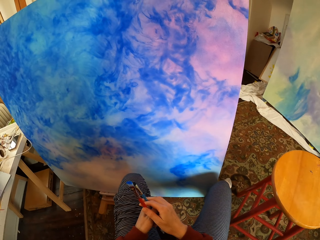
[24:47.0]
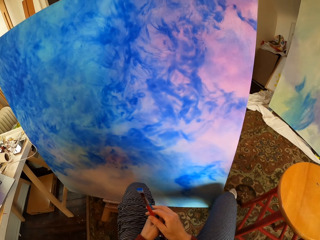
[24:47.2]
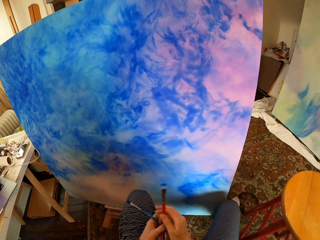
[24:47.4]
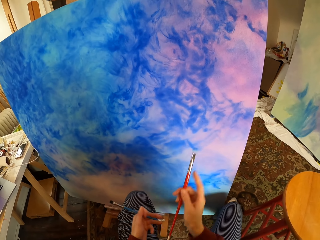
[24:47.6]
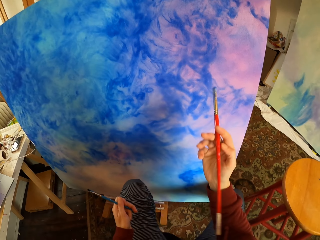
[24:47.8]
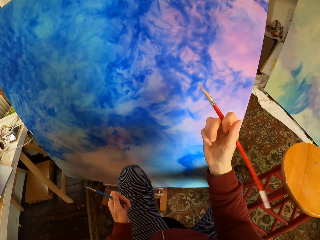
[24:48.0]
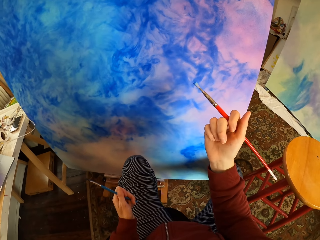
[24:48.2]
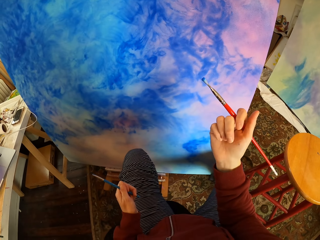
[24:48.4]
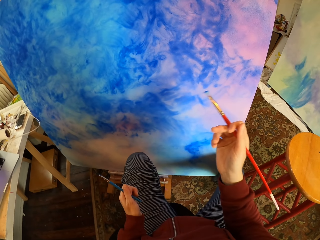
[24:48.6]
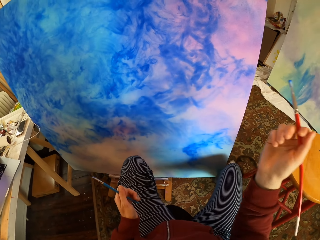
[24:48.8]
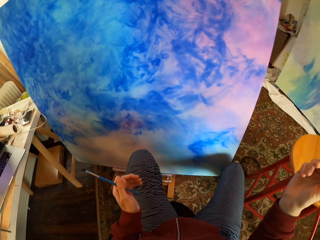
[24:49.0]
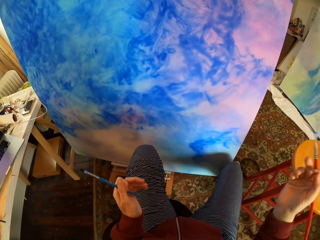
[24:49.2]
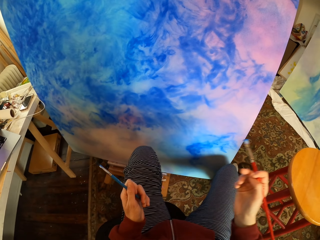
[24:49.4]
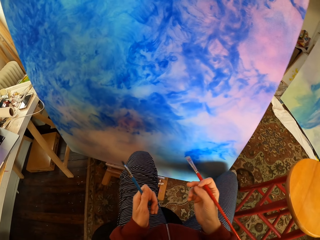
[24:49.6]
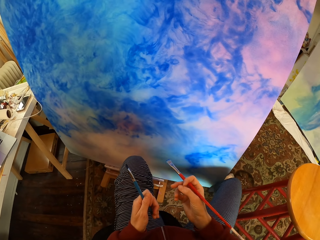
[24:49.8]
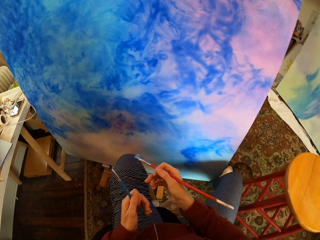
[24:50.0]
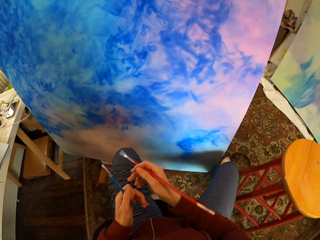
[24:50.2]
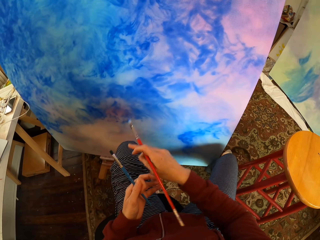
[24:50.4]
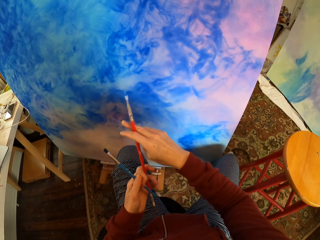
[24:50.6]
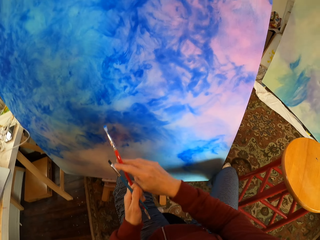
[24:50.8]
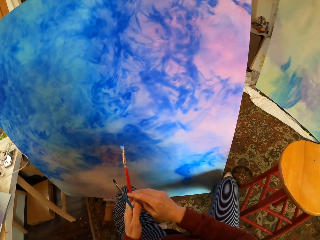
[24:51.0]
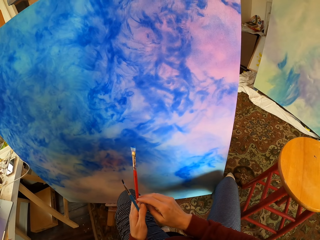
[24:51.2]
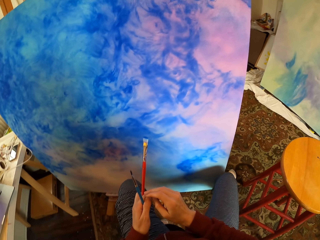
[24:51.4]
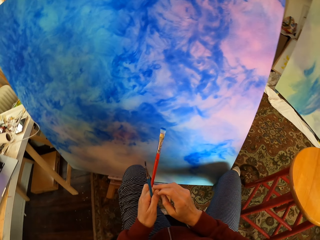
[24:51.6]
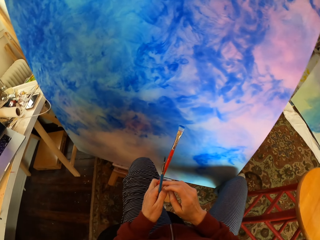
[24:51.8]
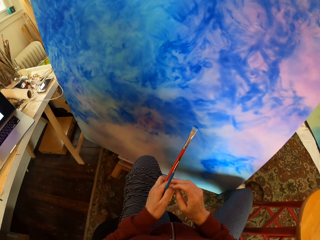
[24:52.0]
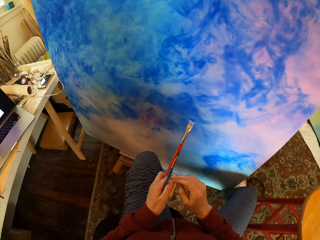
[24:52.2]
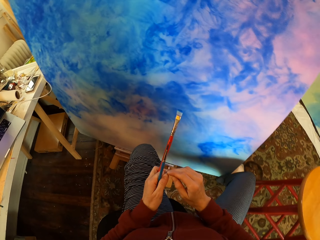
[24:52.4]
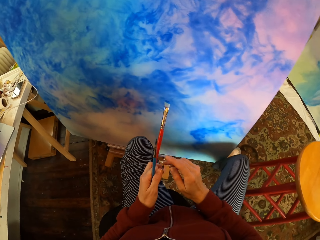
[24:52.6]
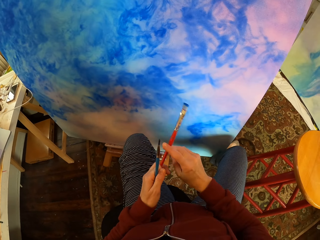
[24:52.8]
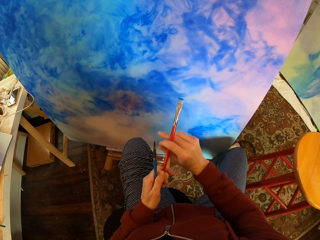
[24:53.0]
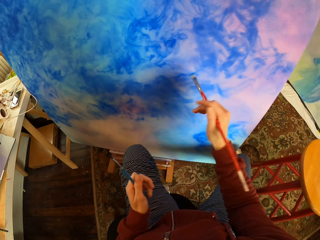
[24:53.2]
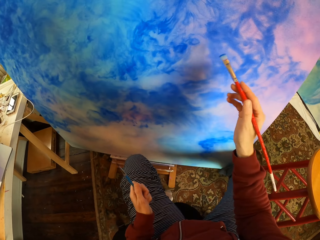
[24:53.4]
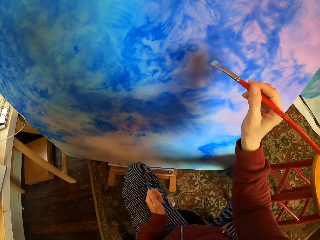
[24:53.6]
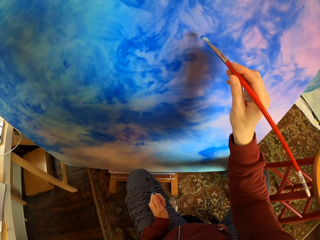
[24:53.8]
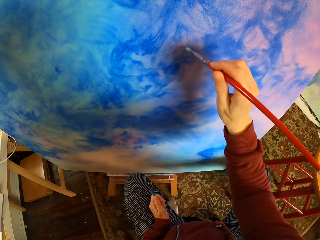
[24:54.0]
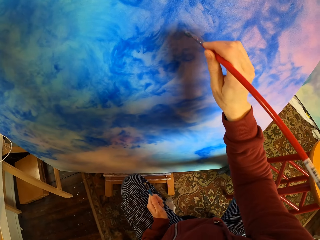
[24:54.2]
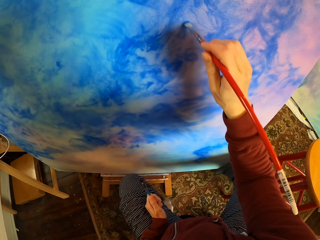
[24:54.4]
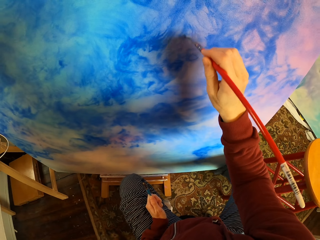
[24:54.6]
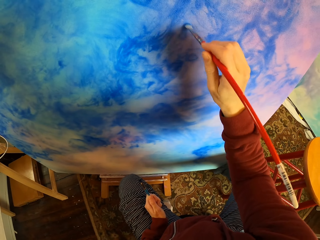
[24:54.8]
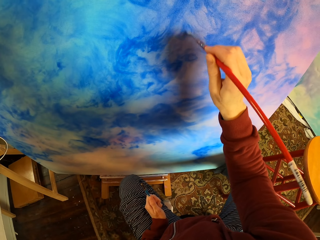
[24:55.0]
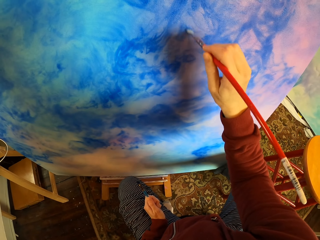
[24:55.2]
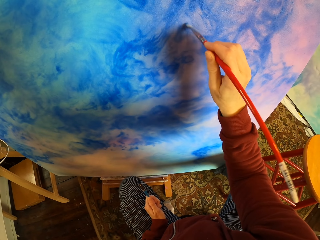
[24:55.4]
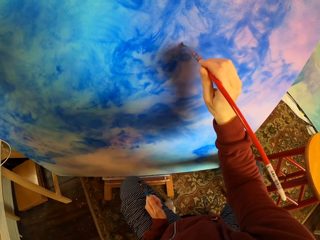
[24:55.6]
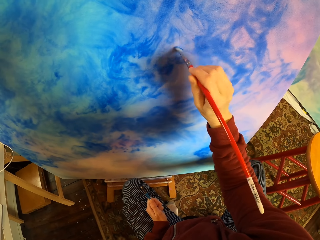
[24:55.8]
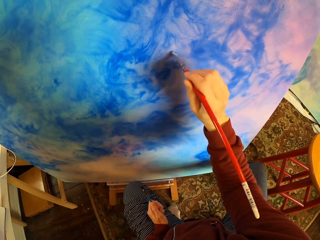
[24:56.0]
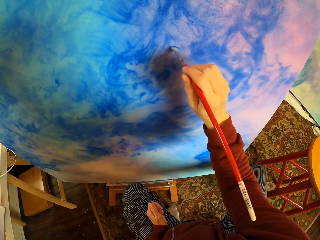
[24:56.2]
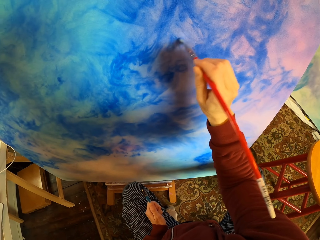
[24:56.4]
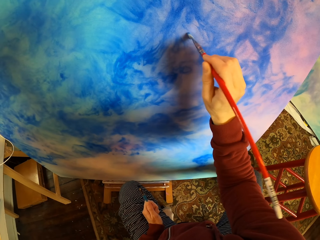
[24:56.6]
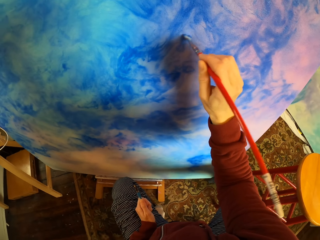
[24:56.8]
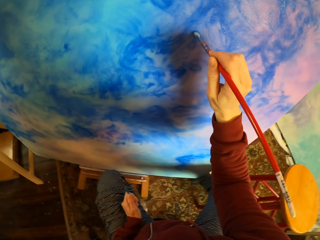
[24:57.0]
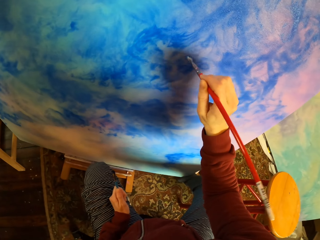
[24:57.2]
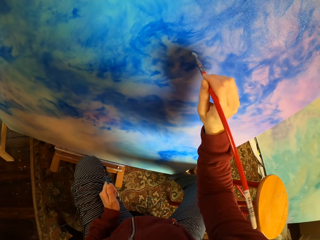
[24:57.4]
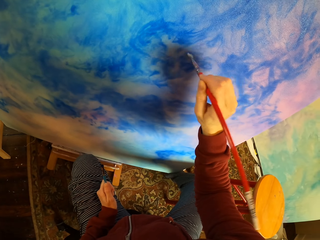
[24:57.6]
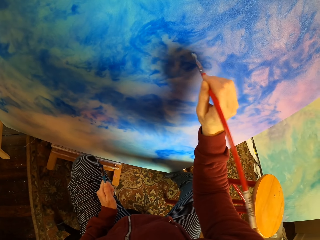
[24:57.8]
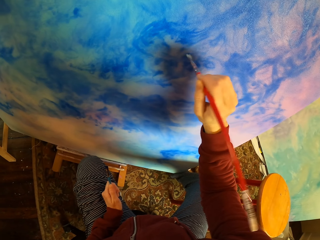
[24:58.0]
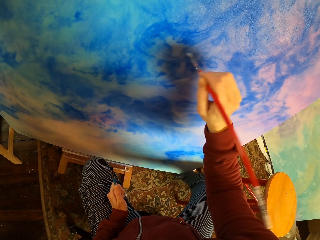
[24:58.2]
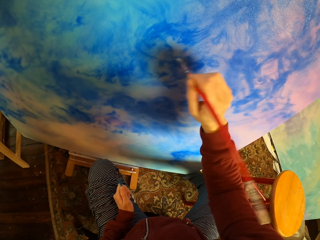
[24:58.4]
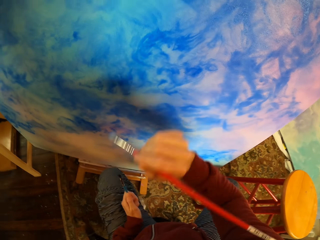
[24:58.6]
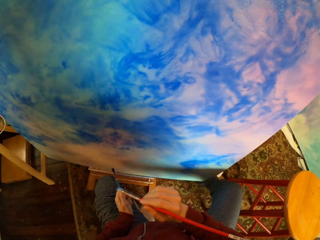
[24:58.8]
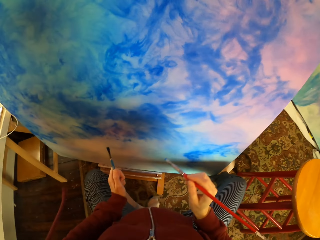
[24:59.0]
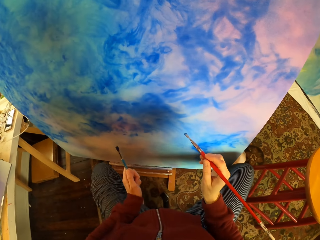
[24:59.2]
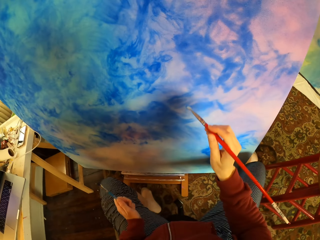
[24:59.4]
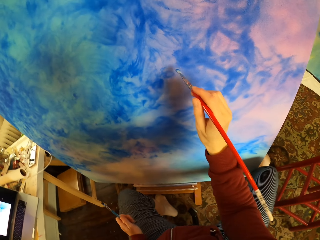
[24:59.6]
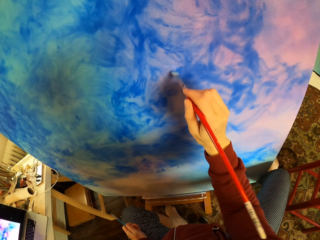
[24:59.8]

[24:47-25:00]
The camera wearer looks at the paint. They pick up a paint brush. They paint a wooden board.

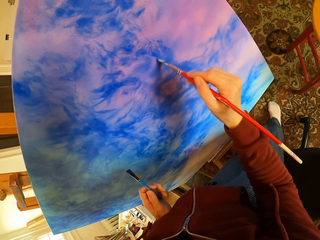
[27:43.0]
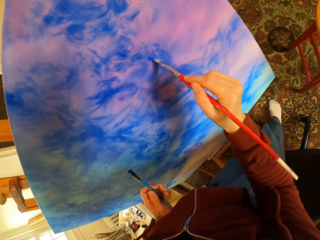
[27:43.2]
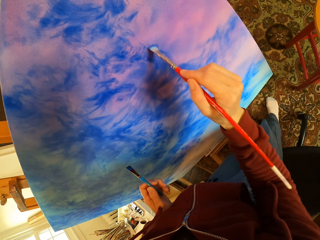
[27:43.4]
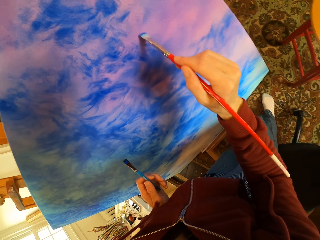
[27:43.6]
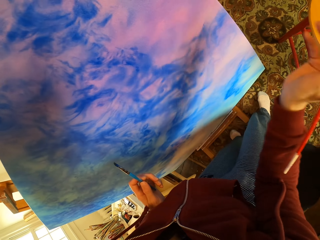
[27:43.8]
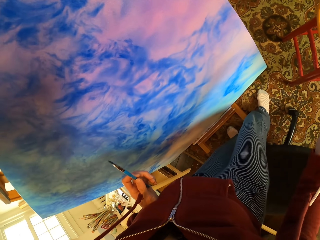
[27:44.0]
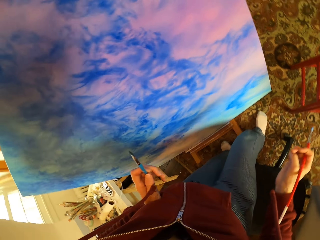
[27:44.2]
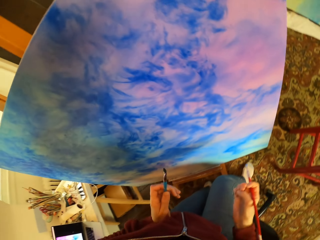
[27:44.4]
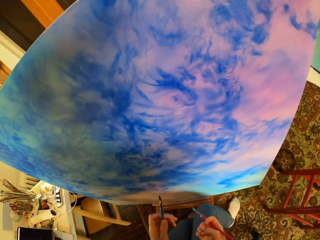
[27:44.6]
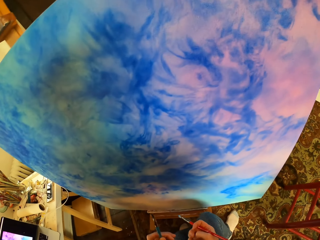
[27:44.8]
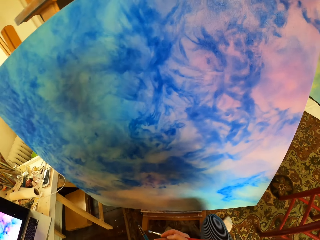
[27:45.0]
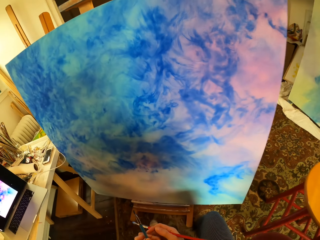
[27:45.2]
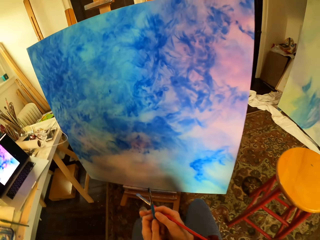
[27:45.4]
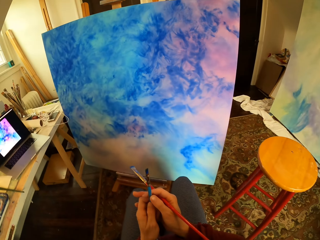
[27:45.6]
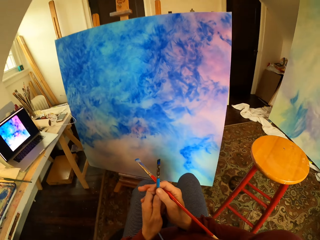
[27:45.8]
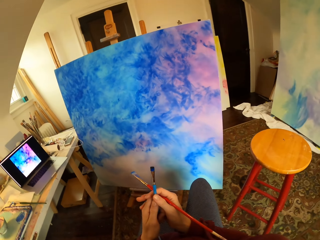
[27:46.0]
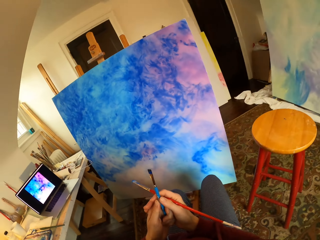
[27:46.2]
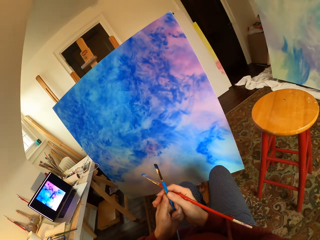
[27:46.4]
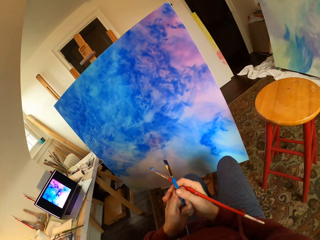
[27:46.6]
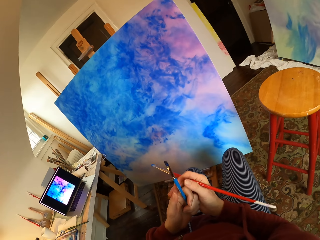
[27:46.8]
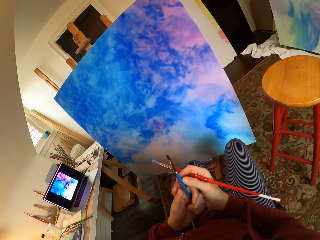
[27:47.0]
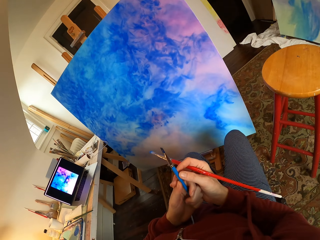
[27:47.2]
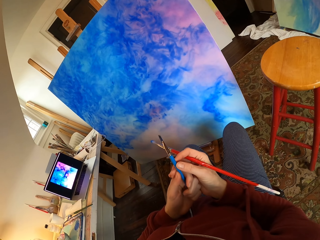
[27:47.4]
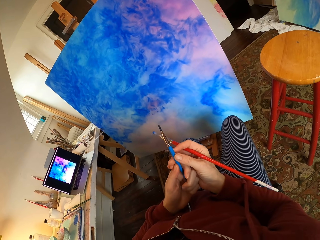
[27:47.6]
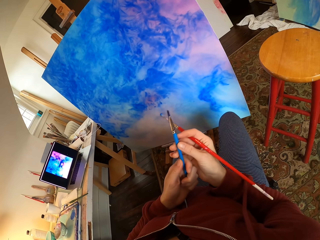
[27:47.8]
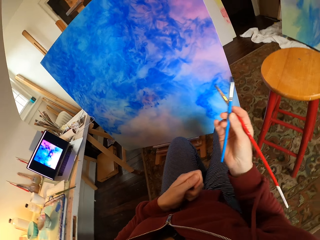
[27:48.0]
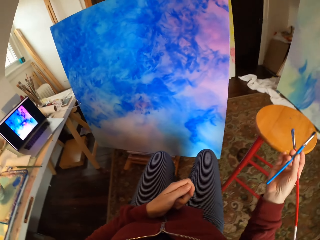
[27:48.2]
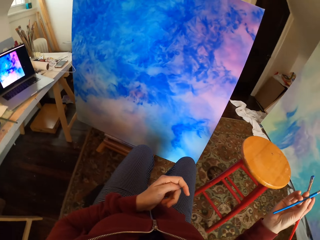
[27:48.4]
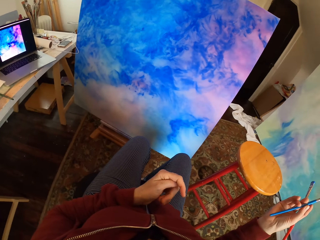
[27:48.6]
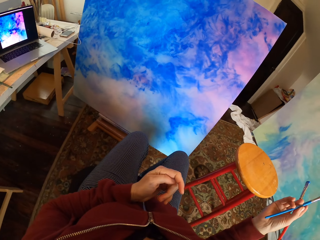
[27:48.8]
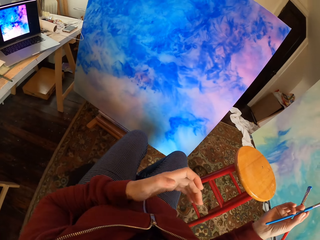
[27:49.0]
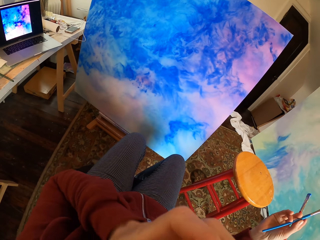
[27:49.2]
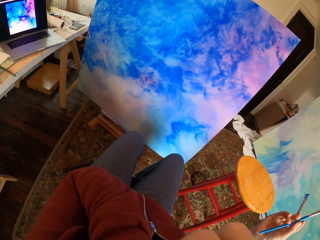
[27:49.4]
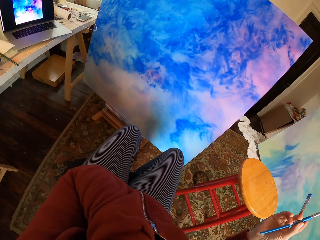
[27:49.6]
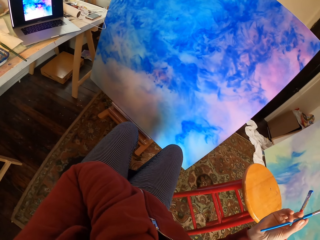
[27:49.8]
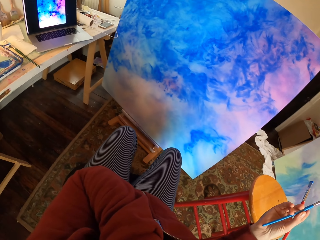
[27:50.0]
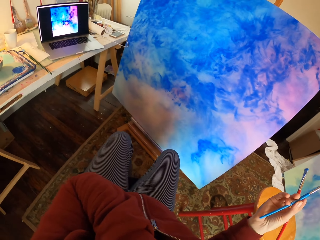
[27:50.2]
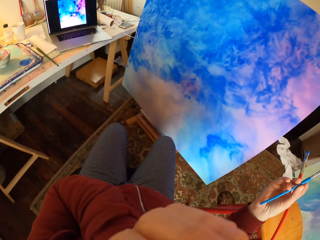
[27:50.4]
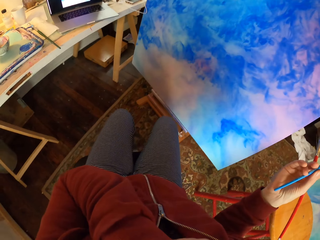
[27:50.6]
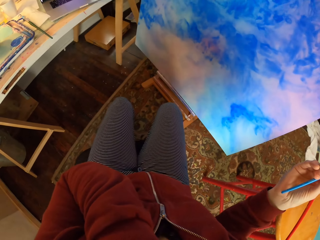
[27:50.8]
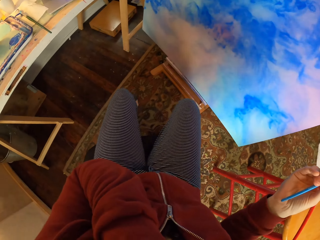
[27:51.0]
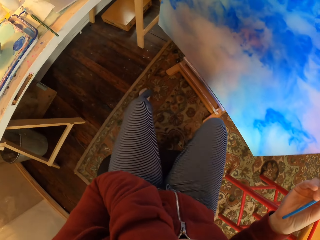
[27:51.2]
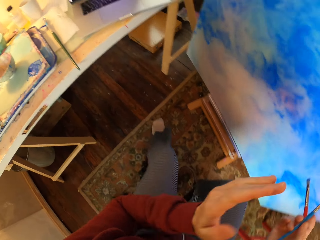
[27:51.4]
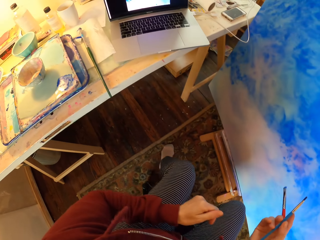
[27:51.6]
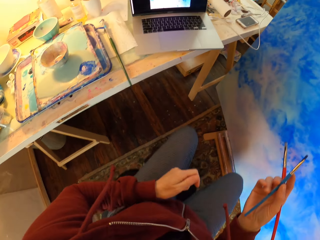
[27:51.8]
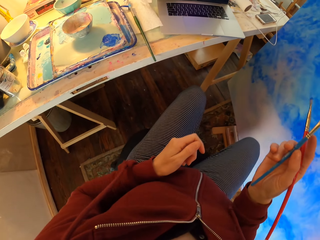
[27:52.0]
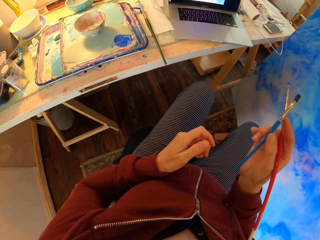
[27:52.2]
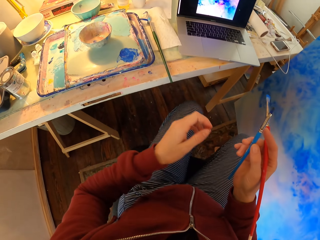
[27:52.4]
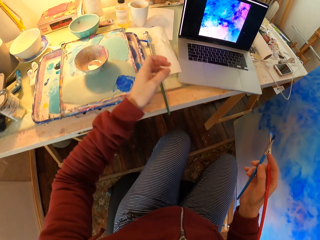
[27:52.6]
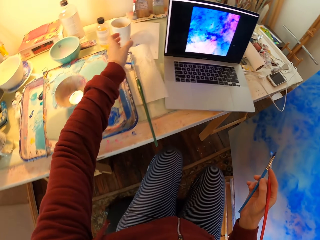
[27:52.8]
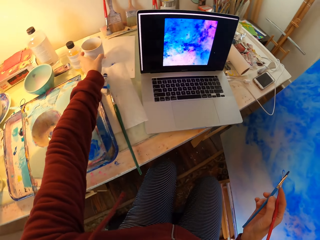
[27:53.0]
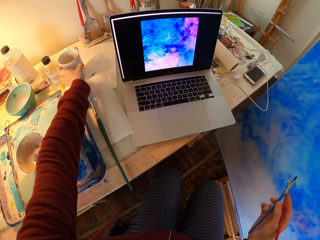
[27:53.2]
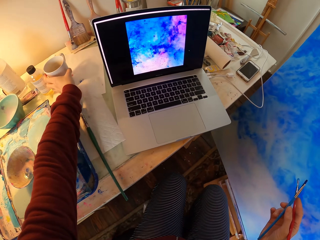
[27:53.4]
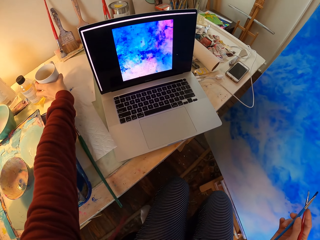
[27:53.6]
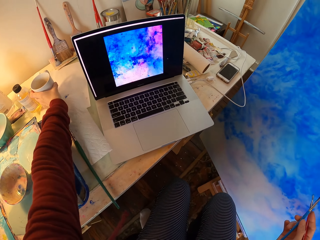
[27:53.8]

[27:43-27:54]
The camera wearer looks at the paint art. They touch their face. They pick up a cup of coffee.
